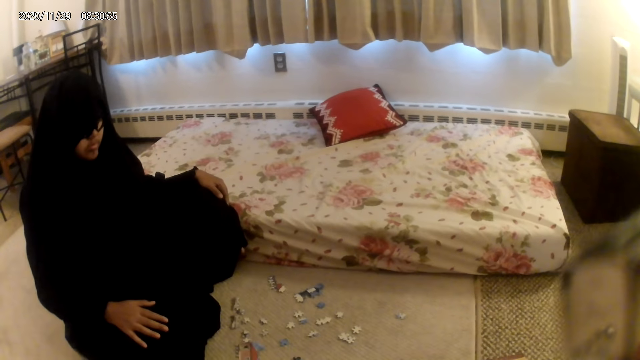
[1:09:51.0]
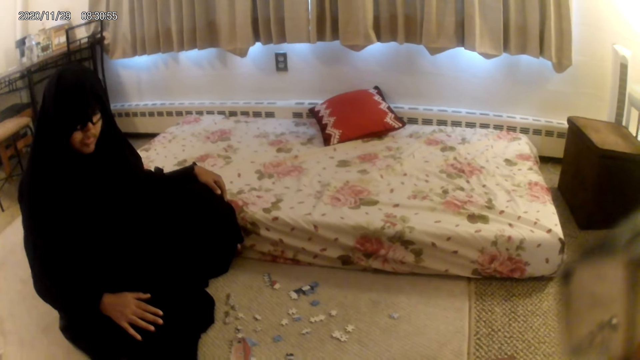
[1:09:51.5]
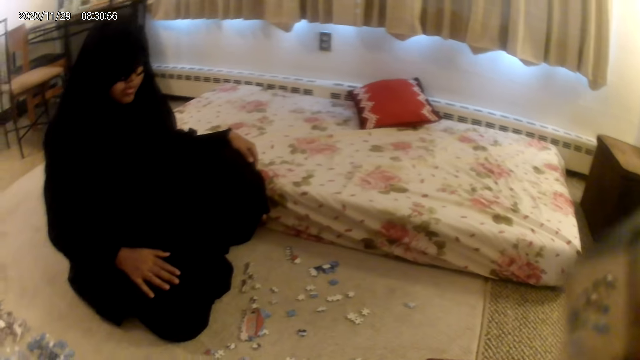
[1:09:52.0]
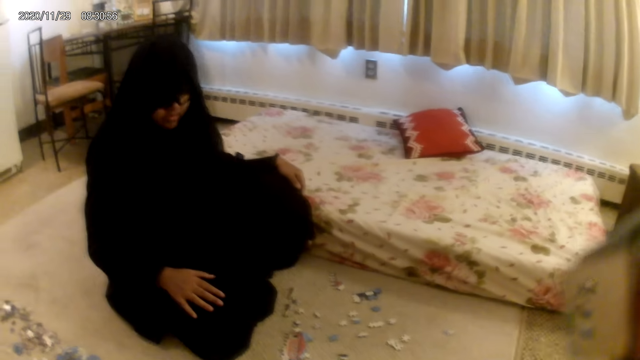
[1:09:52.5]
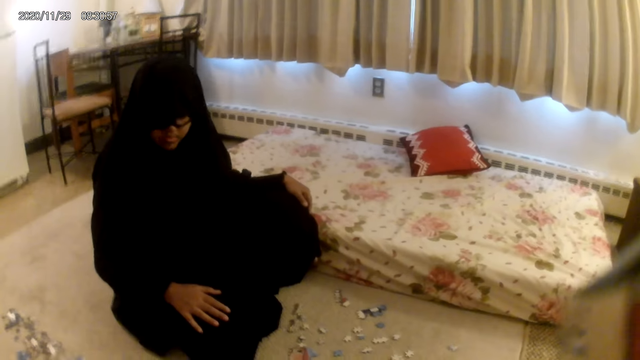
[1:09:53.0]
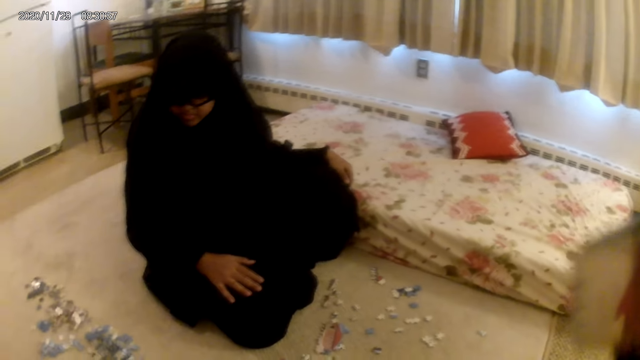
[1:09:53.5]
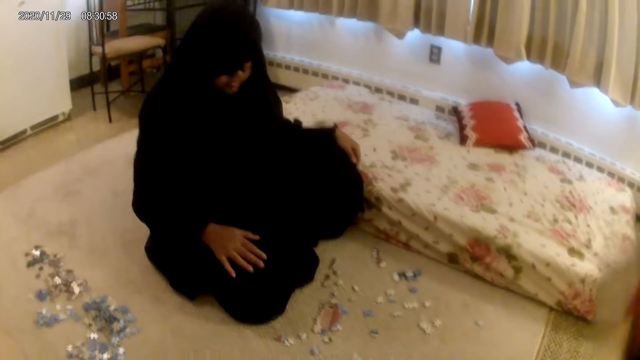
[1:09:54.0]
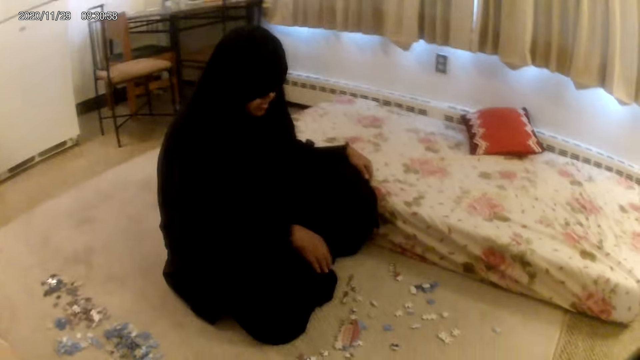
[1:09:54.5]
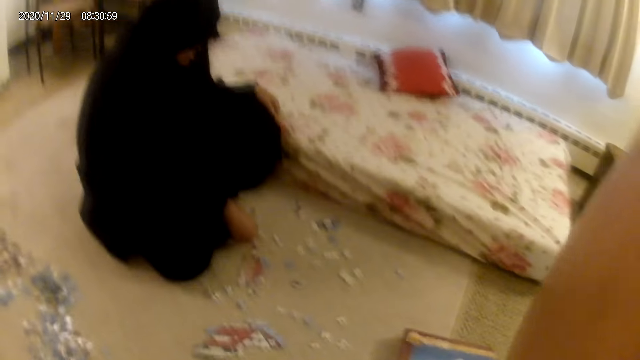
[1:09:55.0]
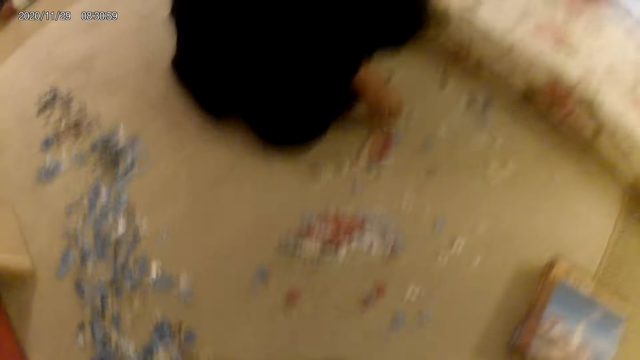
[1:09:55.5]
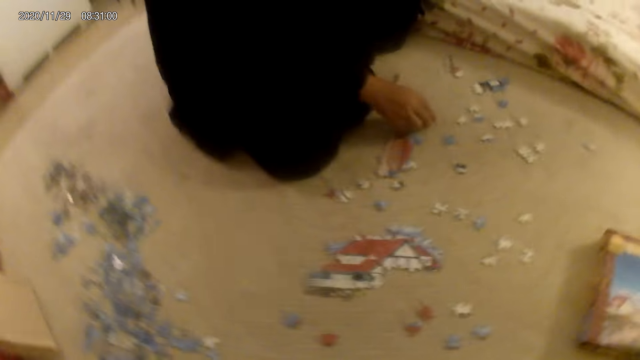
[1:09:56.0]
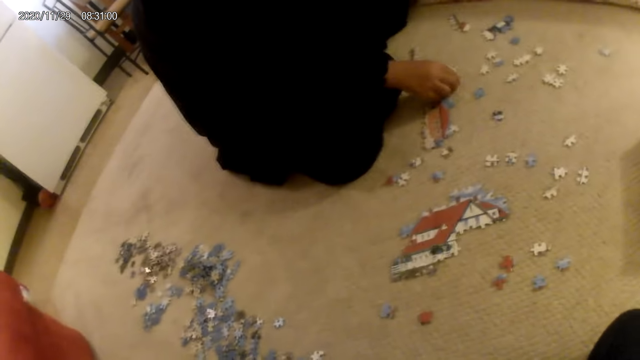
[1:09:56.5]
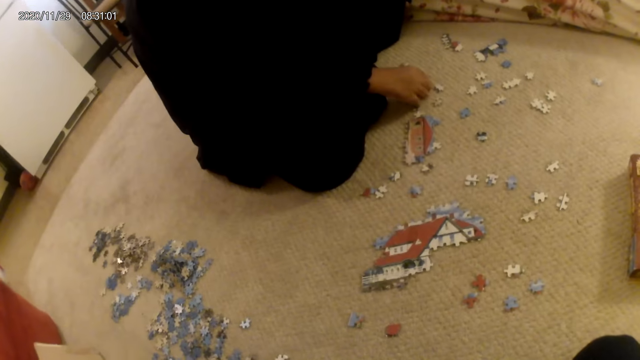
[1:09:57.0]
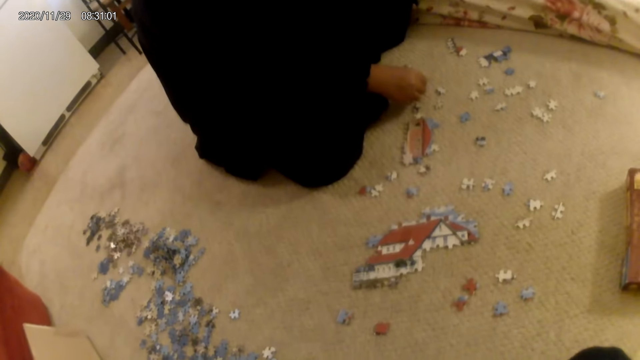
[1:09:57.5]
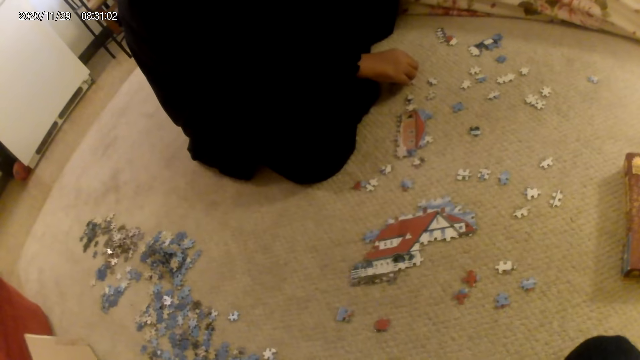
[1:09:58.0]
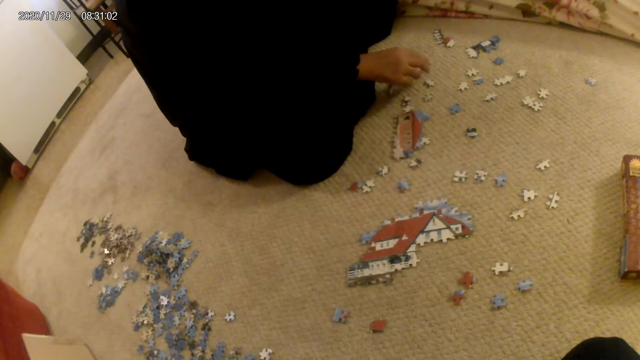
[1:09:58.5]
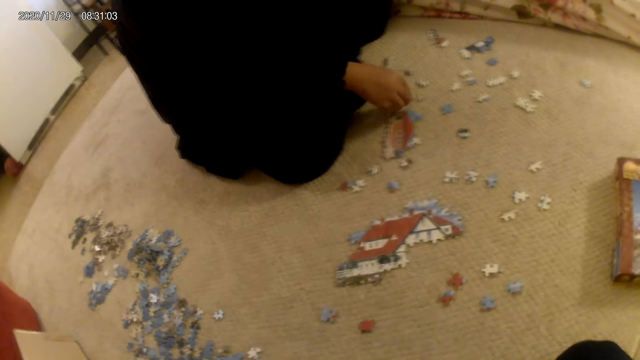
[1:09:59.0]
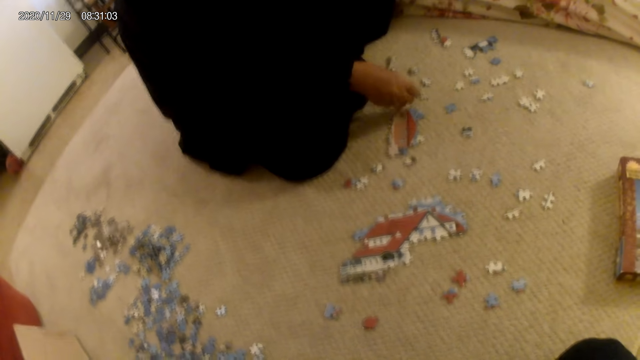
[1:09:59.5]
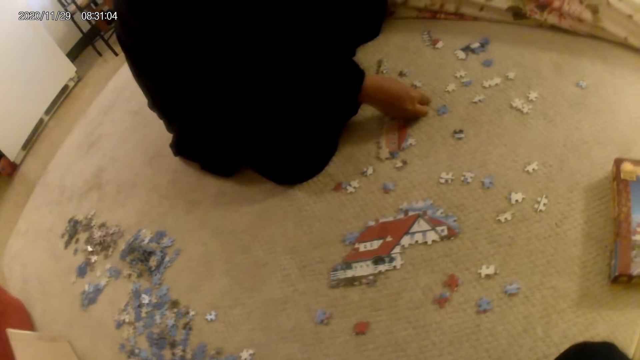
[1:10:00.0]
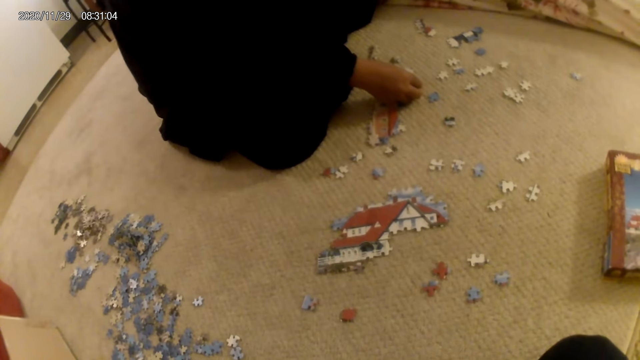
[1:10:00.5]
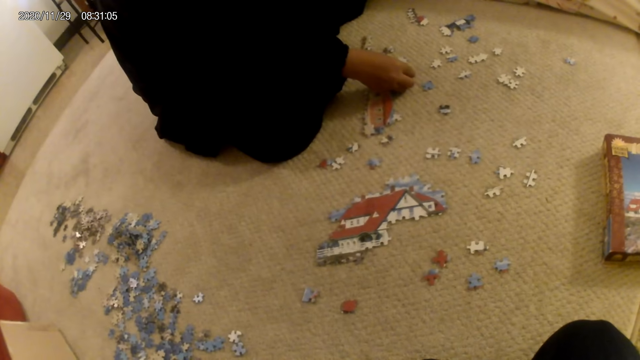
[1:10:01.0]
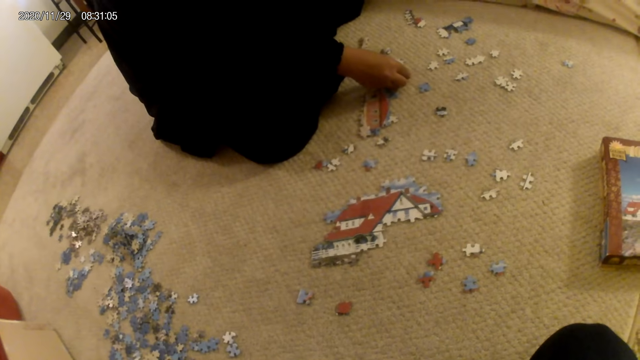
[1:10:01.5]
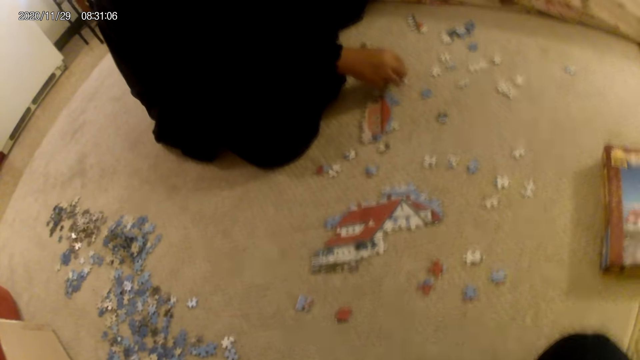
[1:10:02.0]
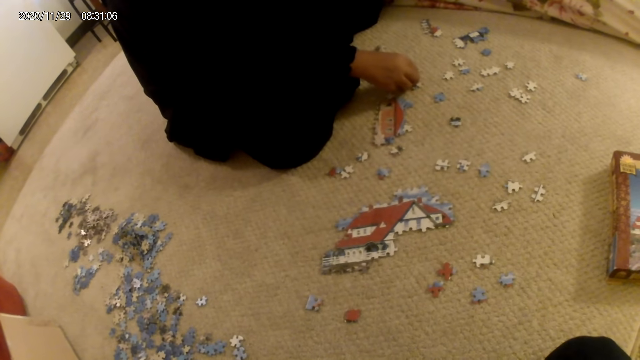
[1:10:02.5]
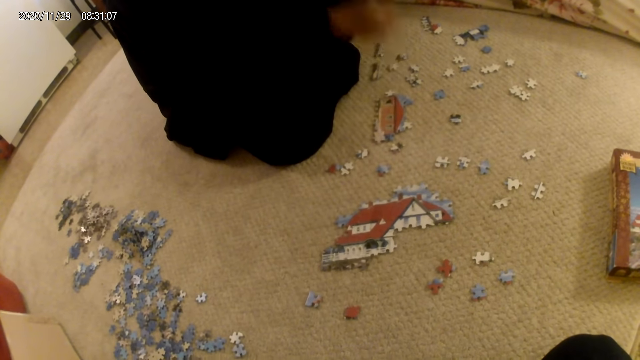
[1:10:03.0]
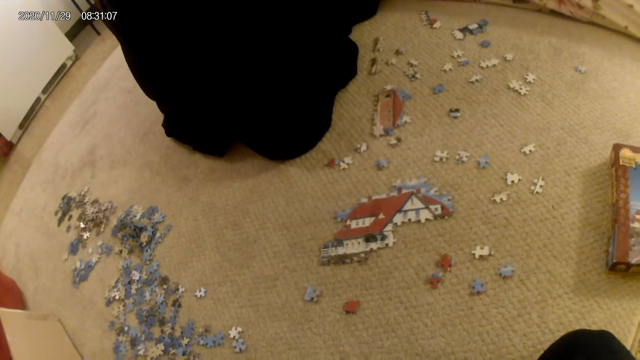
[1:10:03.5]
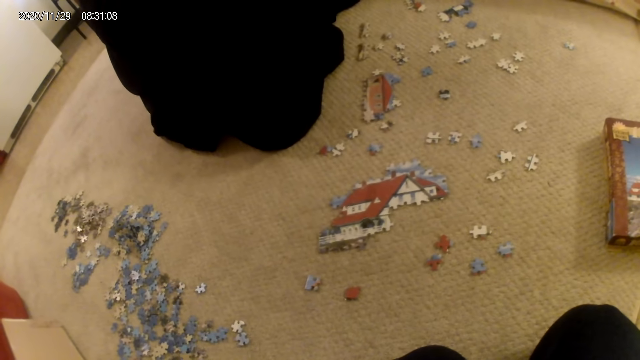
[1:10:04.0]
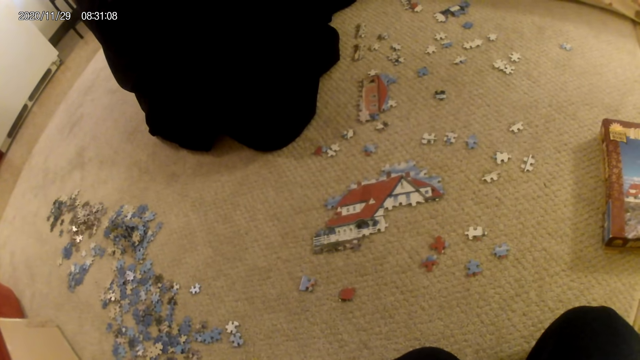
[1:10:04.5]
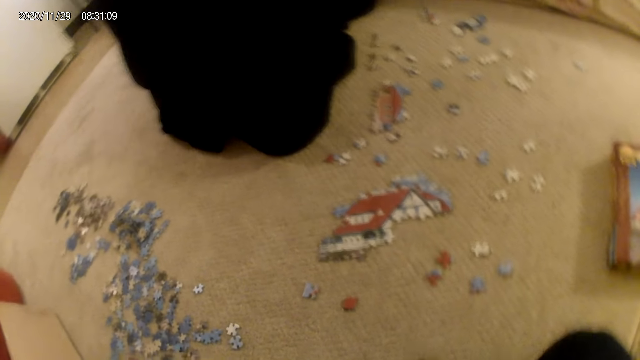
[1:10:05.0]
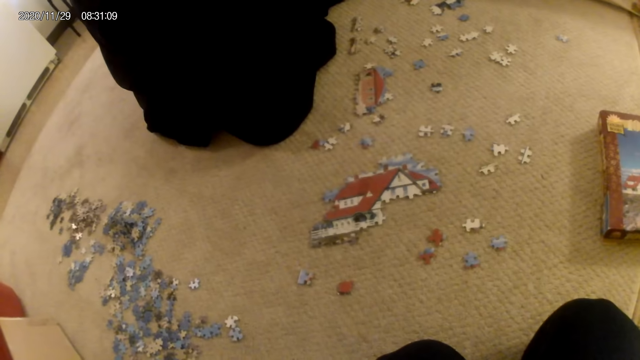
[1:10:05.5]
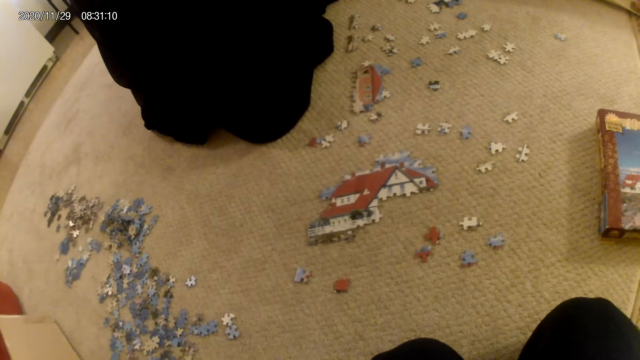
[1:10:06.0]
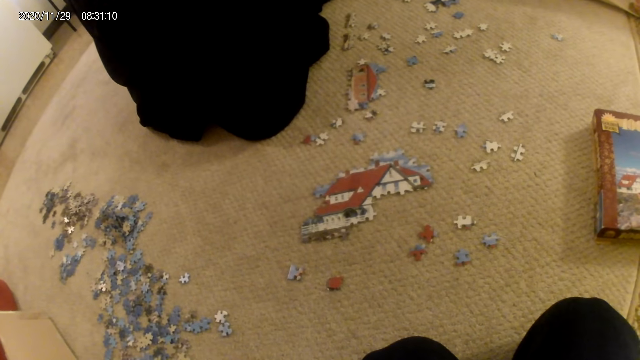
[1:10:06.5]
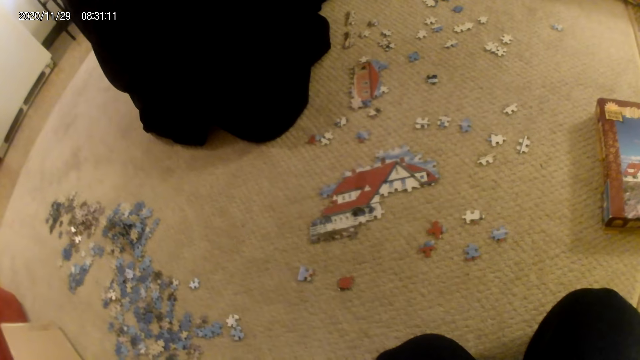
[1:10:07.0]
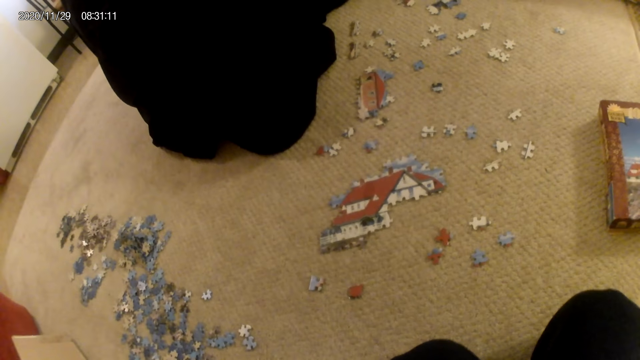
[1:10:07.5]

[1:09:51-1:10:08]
The camera wearer fixes the camera. A lady picks up a puzzle piece. She fits the puzzle piece in another piece. The lady picks up a puzzle piece. She fits the puzzle piece in another piece. The lady looks around.
